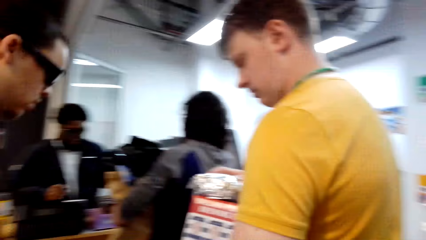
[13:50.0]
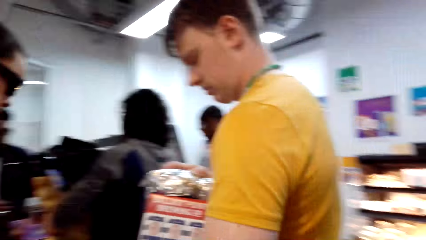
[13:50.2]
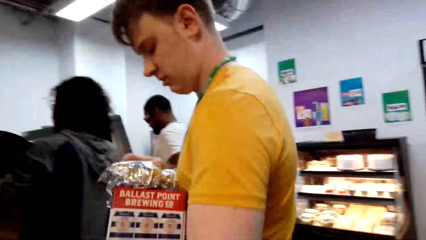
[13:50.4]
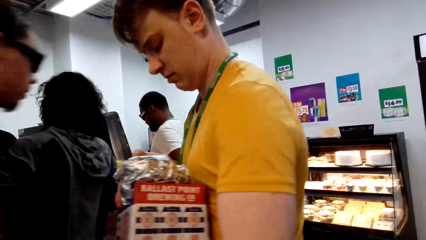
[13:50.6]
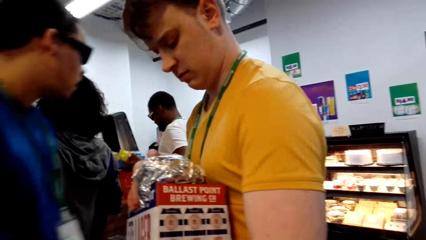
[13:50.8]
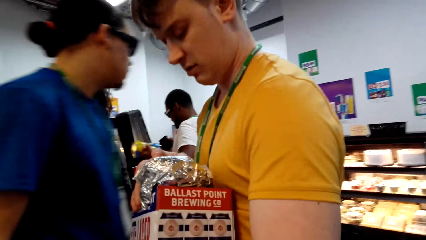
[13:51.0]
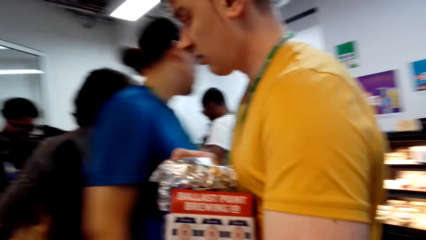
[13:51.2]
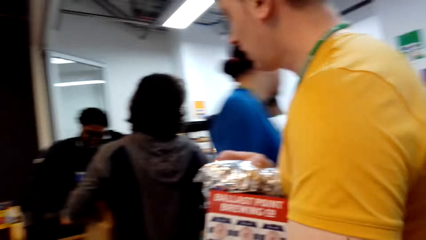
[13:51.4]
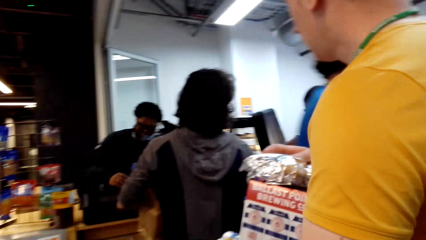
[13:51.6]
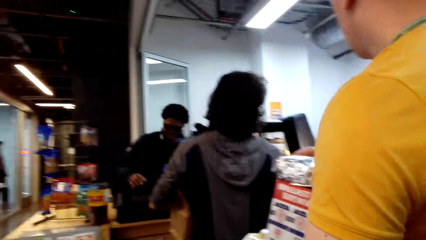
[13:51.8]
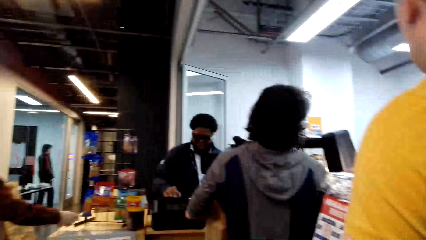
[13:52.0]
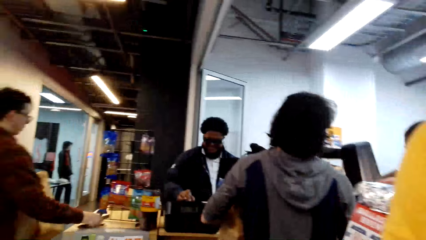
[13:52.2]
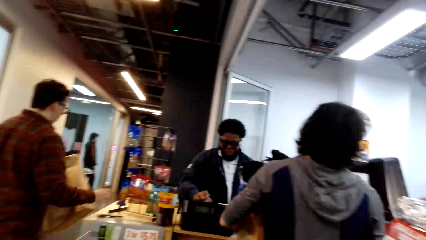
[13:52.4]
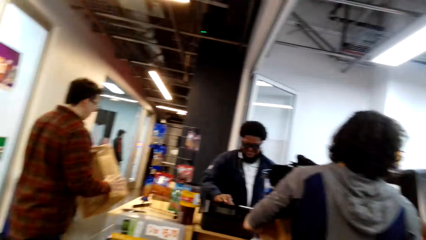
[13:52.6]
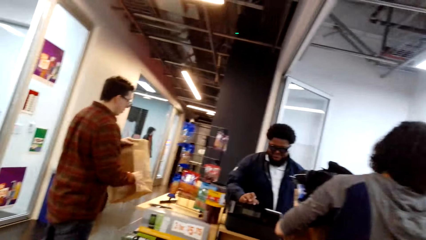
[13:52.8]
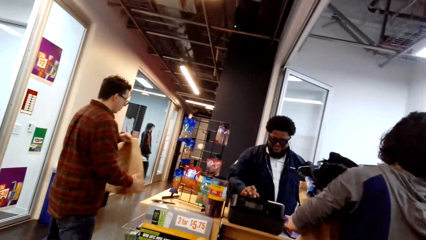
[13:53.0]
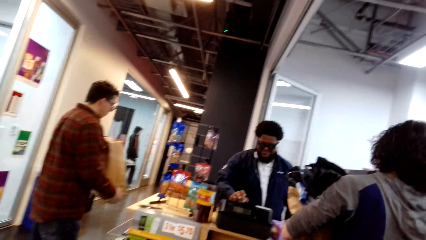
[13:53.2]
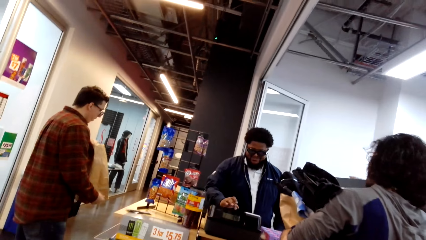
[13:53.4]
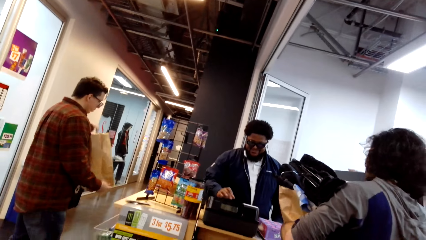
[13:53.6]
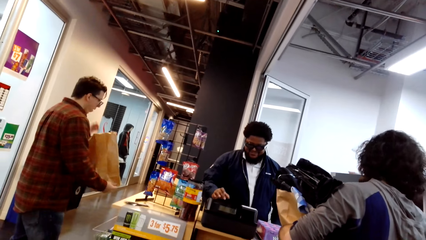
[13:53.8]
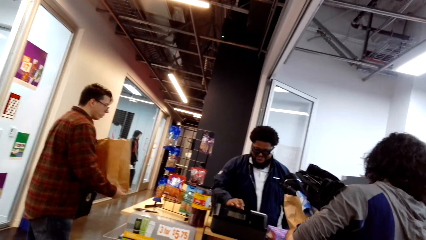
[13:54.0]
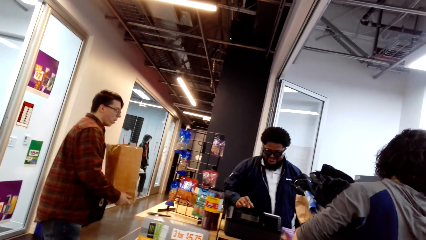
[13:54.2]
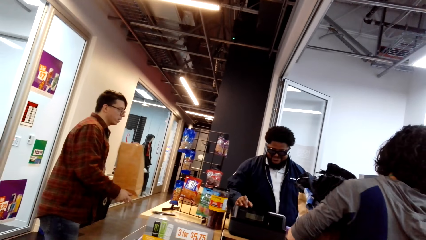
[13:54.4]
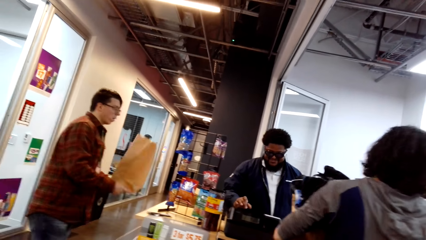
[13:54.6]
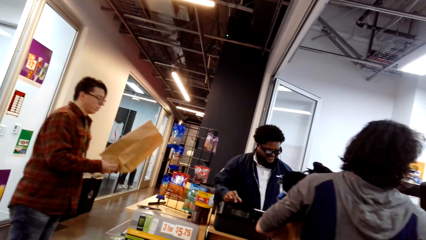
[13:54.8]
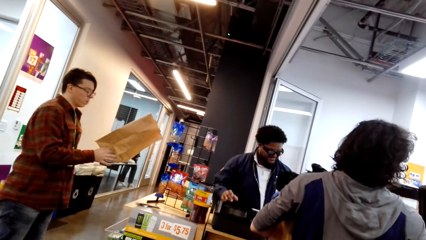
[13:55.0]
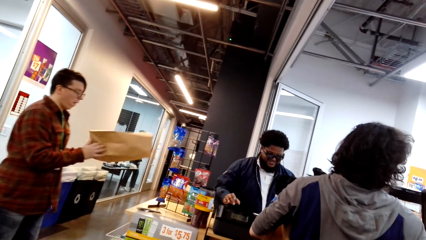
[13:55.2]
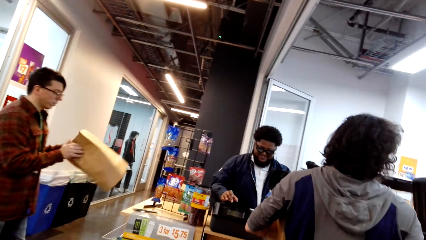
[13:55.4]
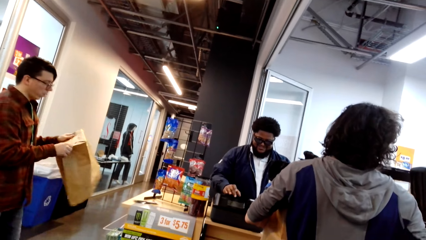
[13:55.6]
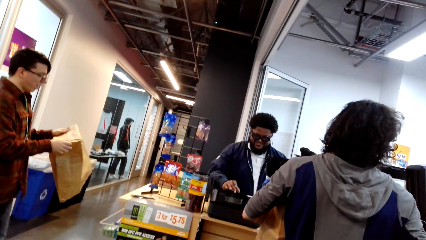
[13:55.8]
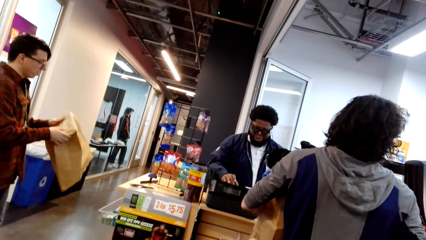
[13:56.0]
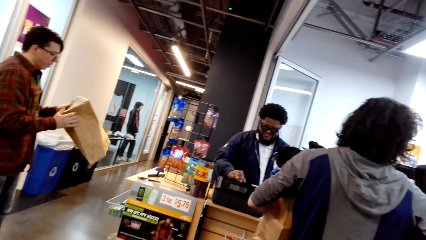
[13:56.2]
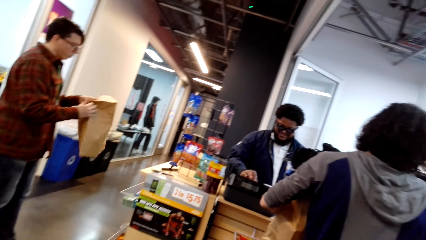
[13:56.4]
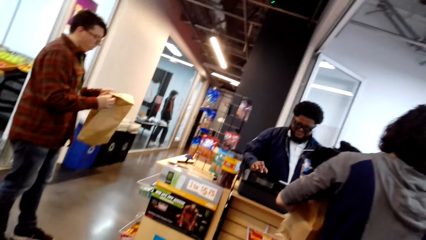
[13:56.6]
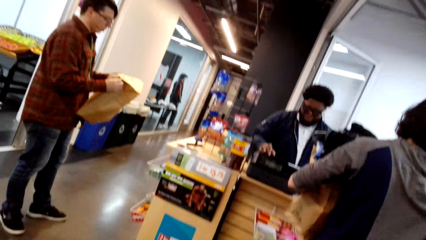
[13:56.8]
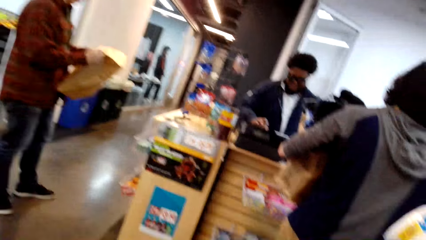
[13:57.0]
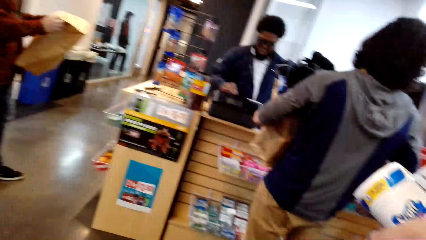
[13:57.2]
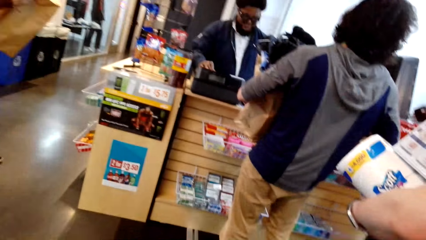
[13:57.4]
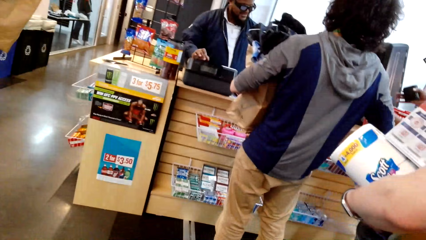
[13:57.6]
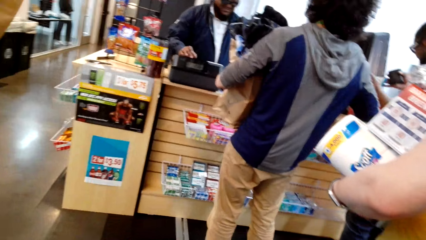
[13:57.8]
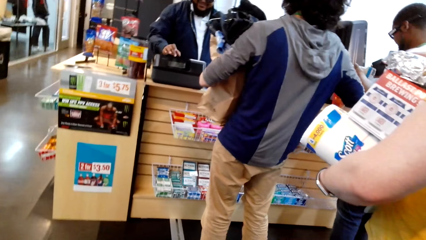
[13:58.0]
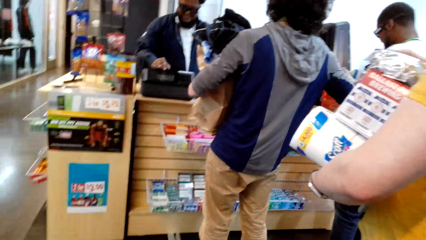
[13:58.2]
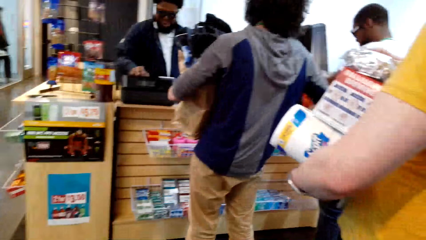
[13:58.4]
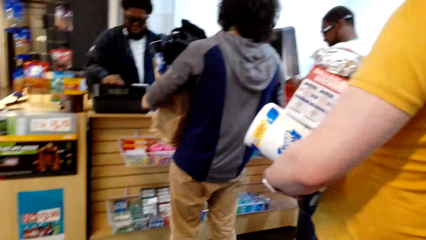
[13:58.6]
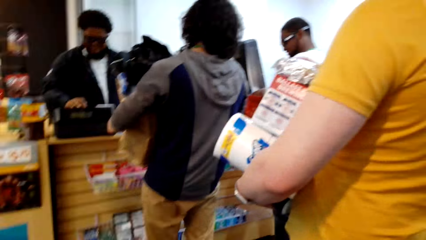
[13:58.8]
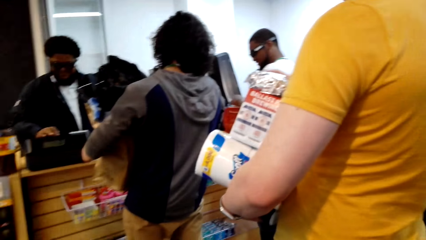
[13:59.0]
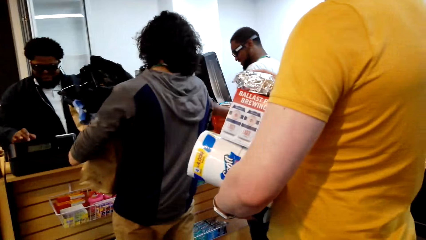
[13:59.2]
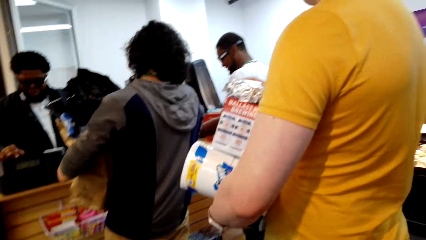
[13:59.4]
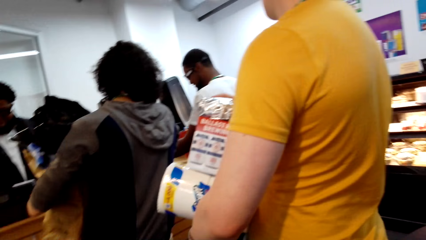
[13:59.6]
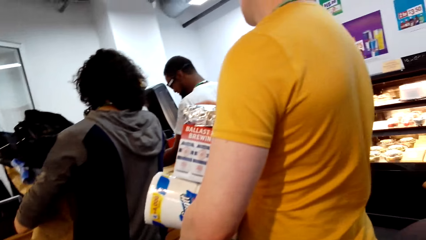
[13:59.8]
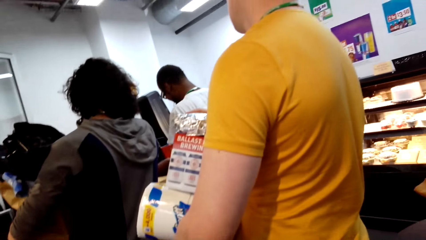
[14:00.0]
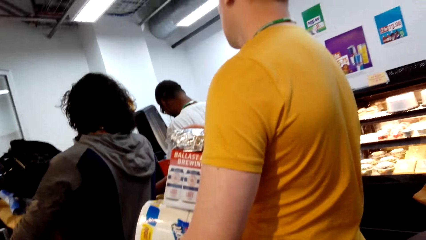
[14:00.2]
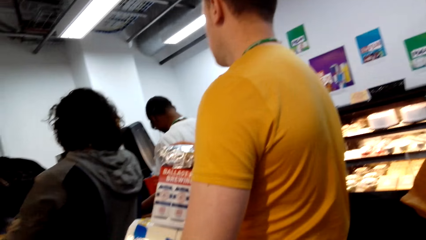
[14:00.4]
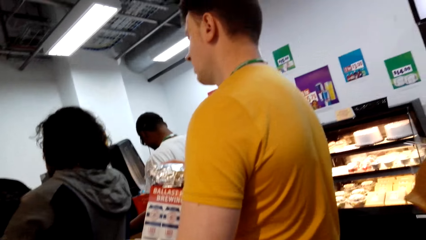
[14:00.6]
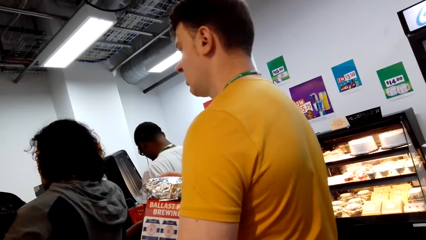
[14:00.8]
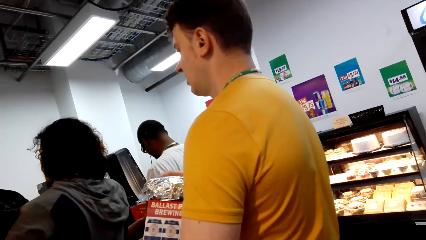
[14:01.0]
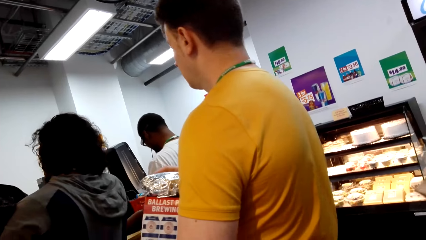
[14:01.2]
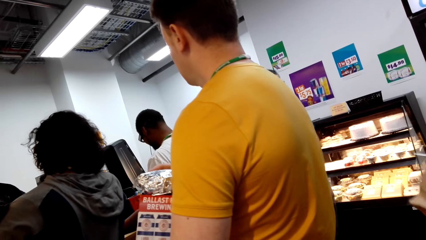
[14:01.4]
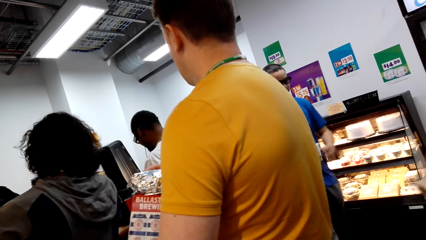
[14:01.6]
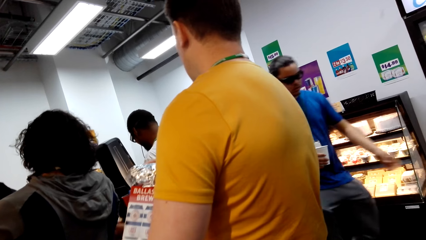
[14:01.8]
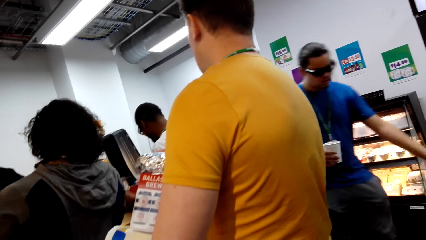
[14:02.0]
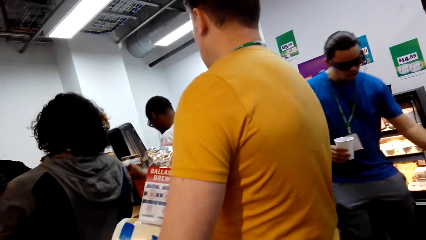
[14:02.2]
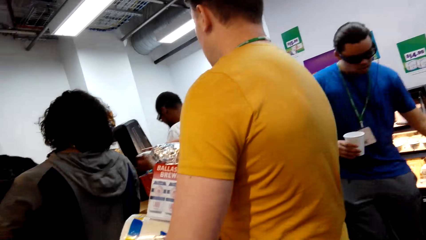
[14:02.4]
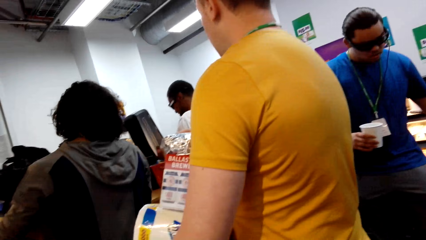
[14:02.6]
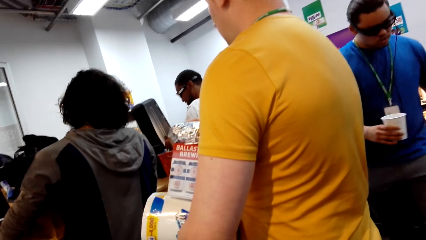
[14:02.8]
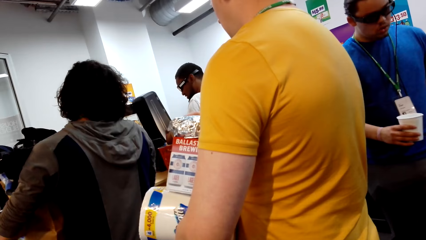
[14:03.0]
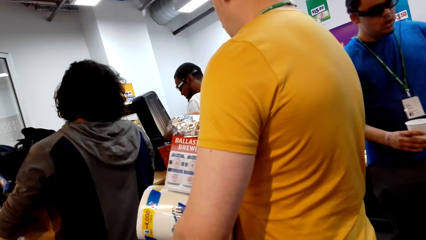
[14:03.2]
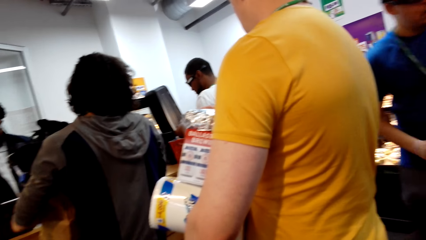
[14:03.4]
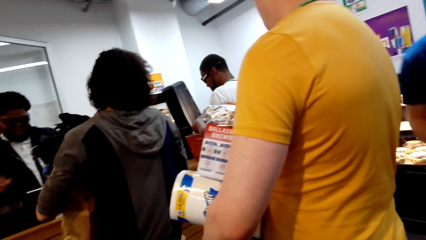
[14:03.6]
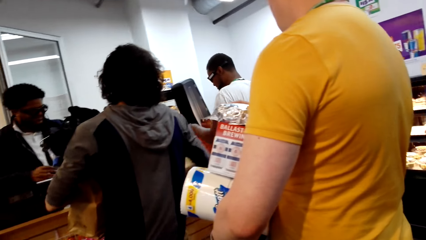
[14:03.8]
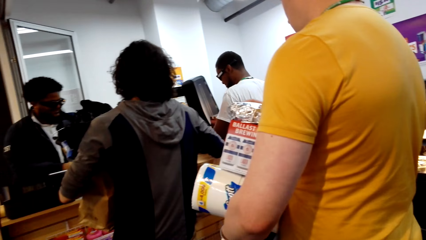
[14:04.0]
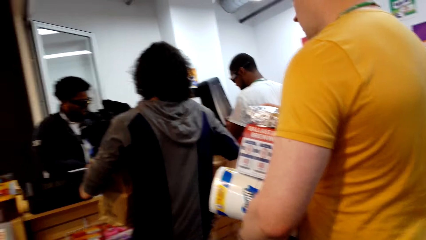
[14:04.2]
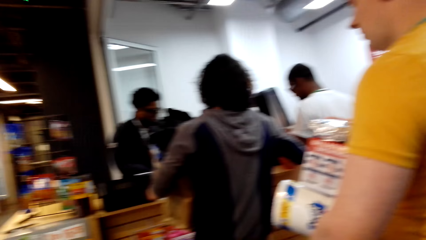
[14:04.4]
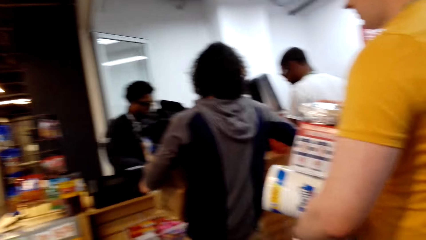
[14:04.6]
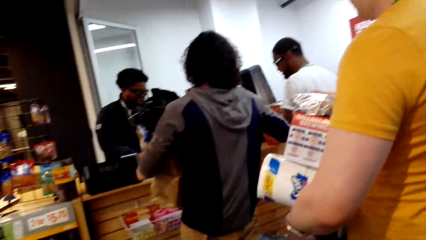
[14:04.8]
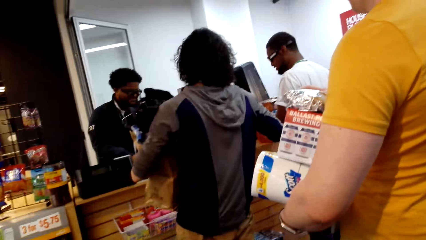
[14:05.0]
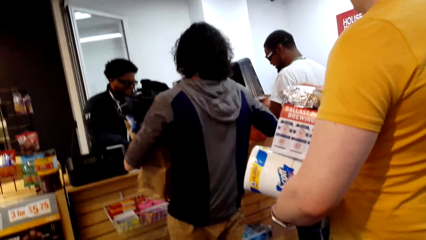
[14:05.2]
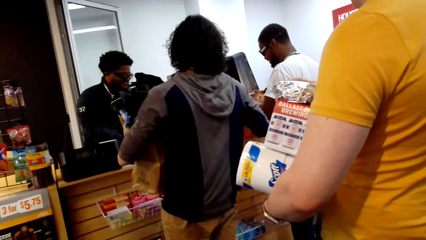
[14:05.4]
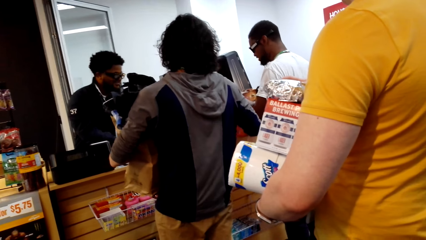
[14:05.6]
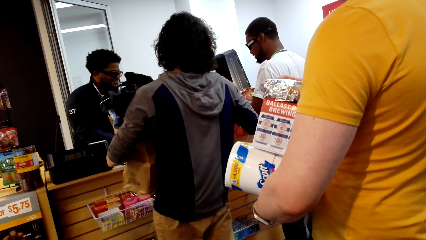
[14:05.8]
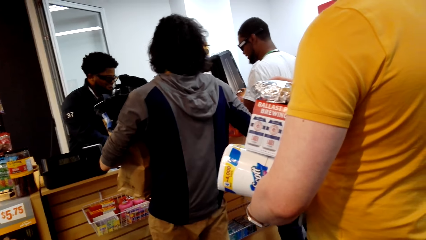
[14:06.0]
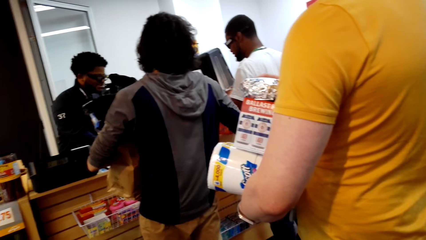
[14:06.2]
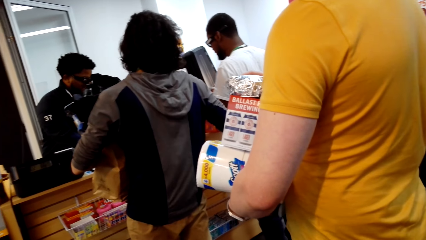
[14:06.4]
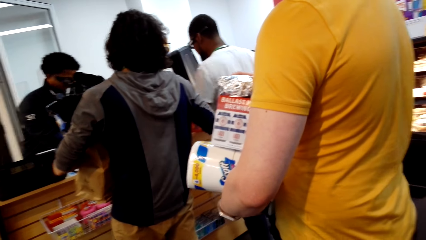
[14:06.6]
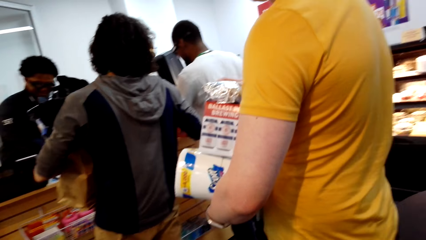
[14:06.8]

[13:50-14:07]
The camera wearer looks around.
